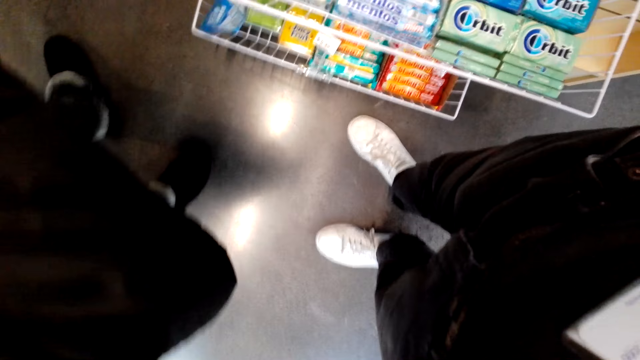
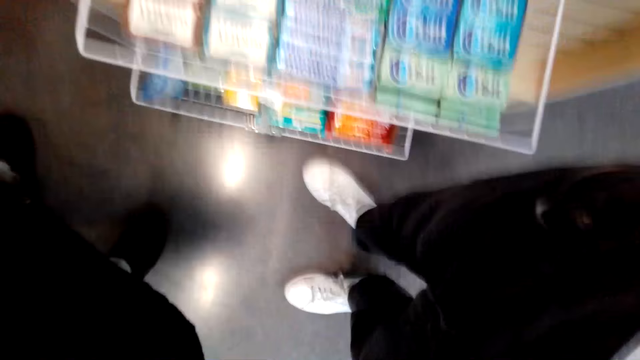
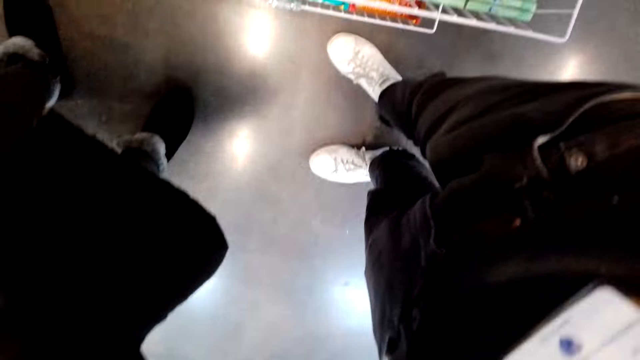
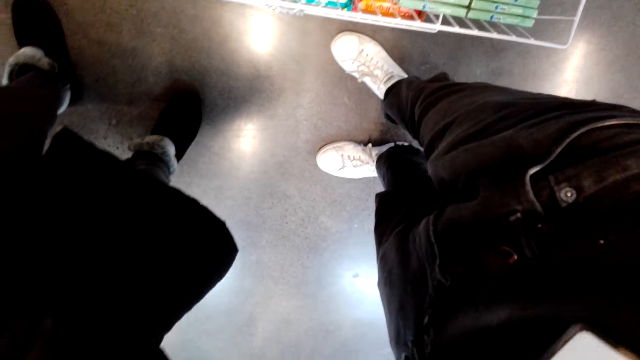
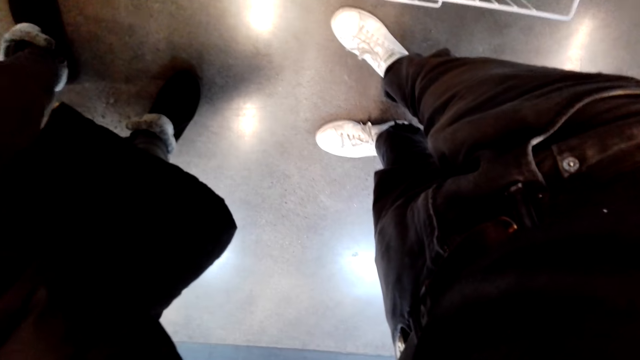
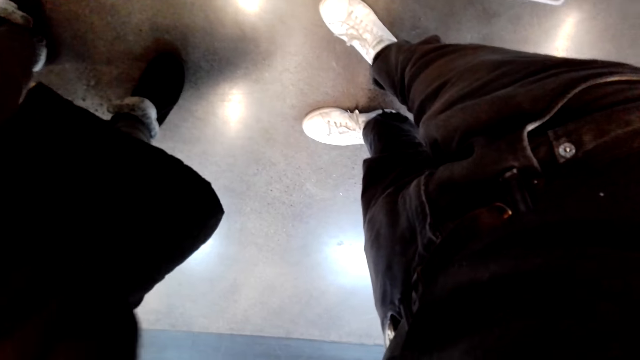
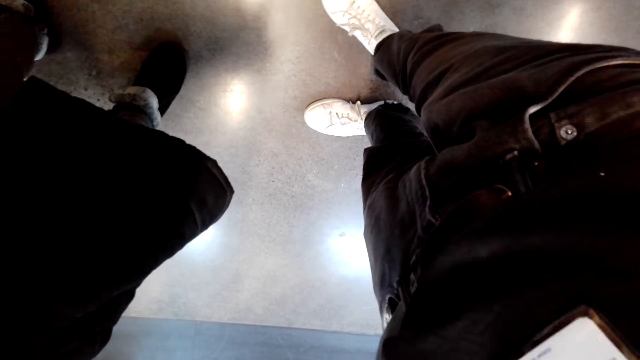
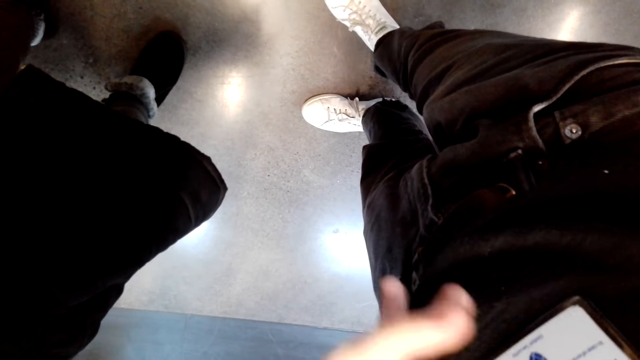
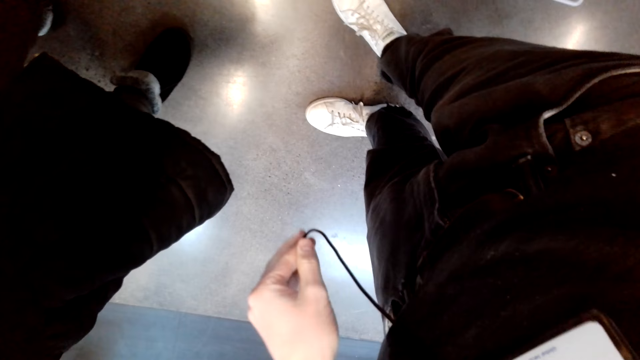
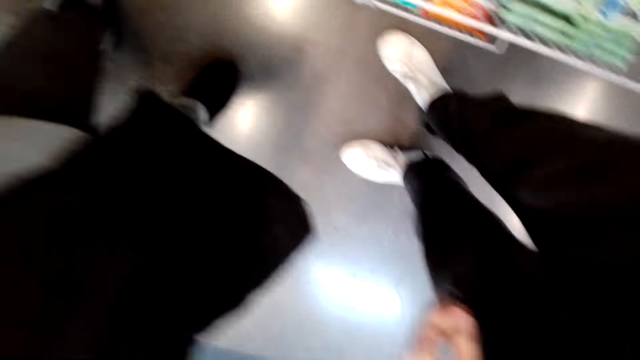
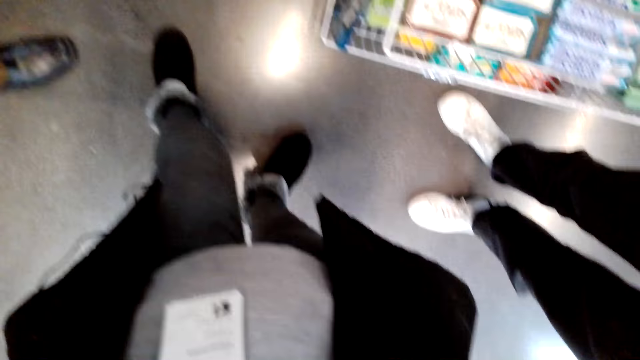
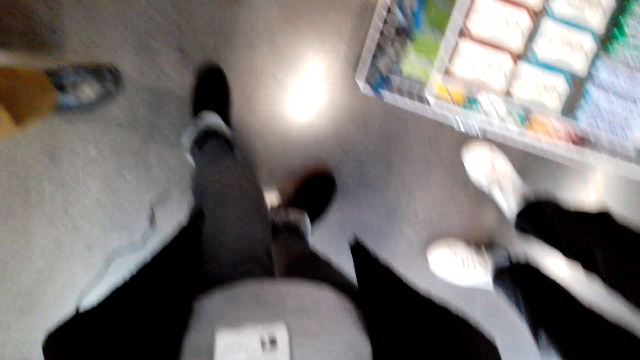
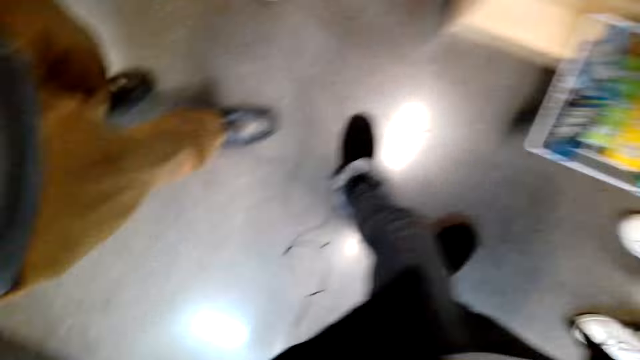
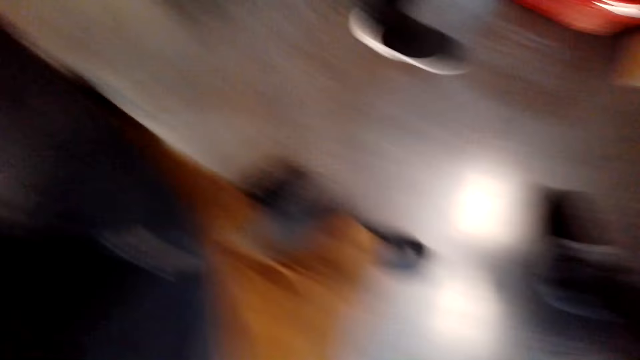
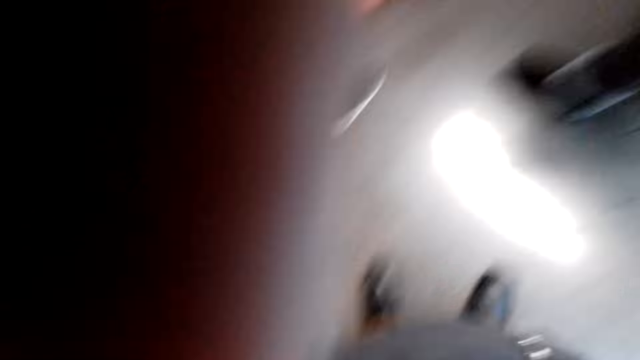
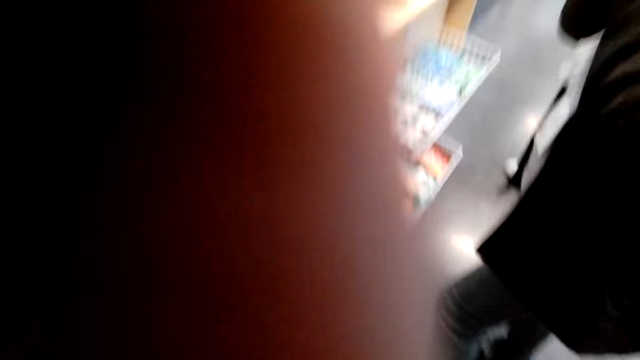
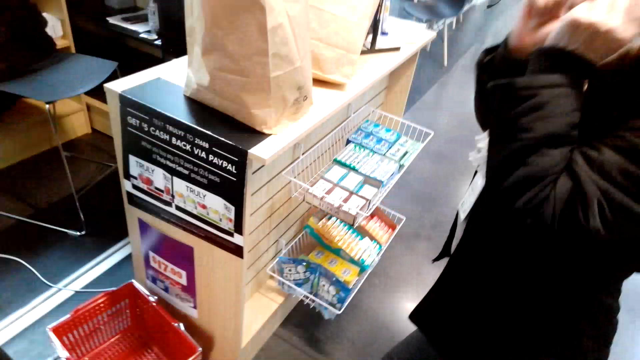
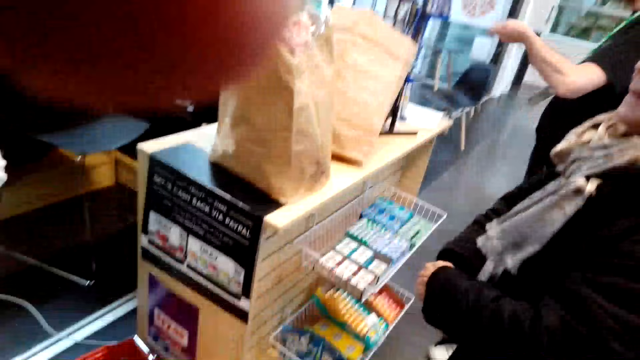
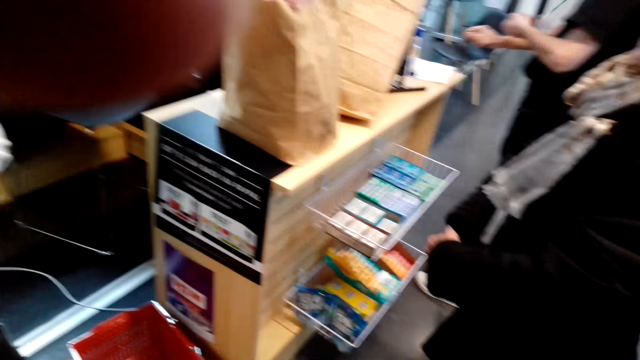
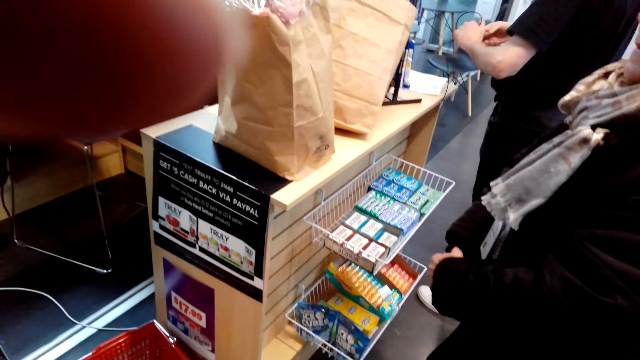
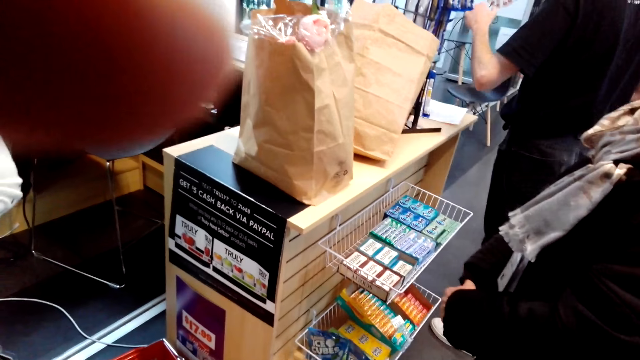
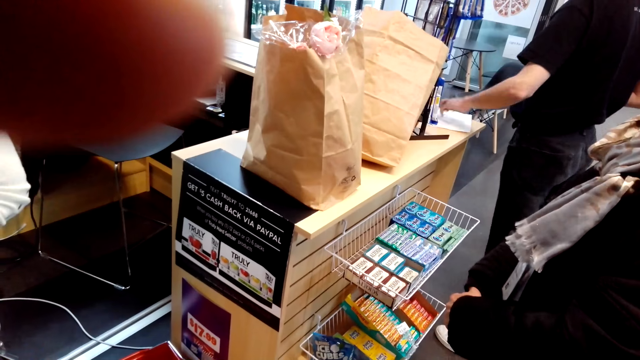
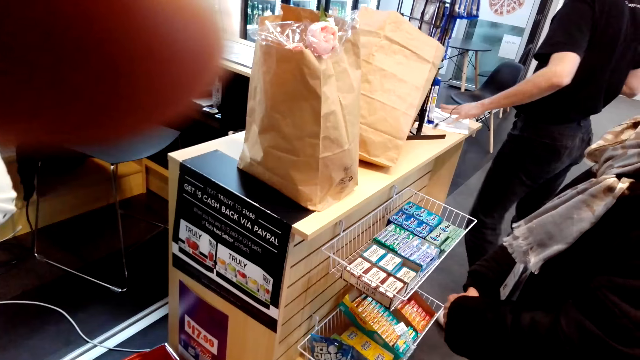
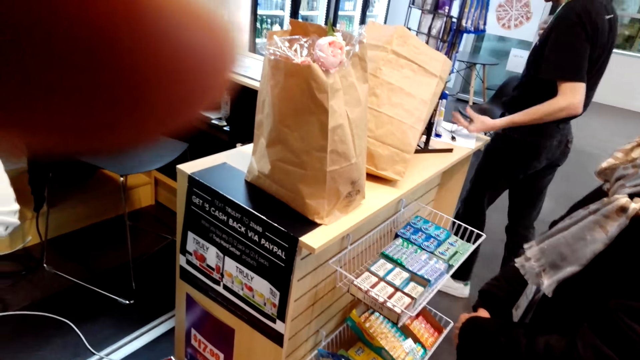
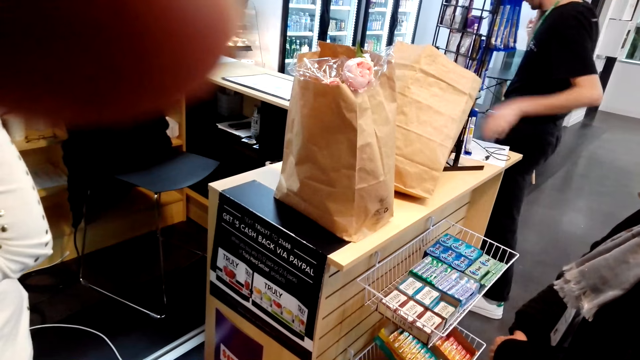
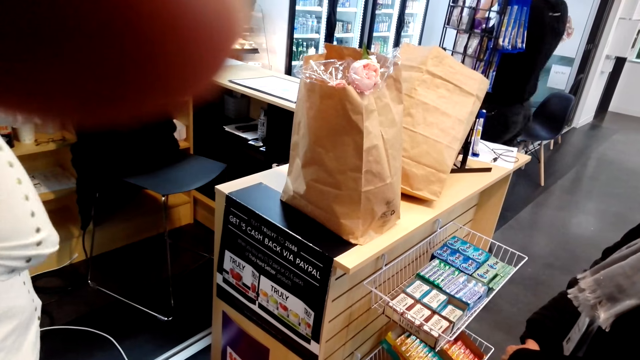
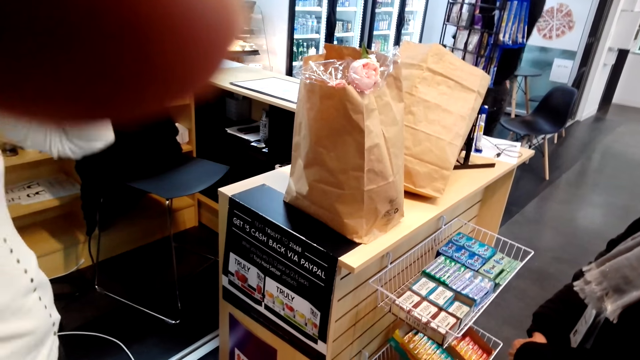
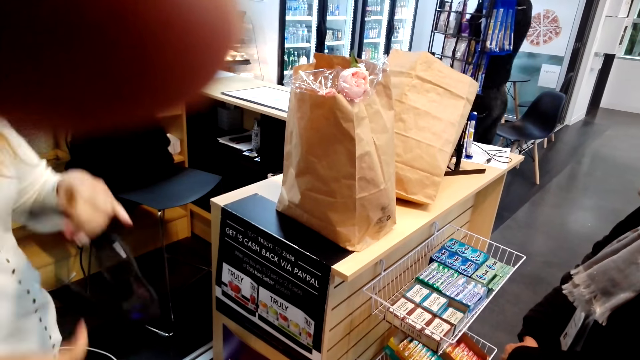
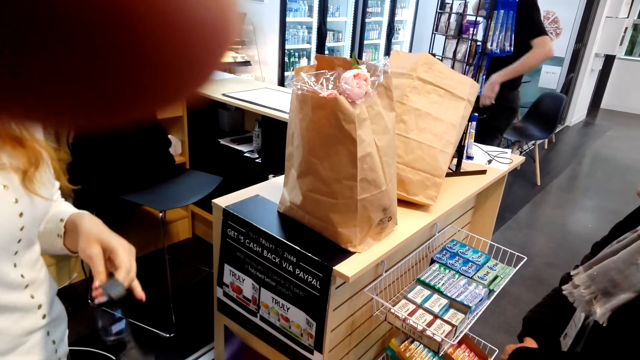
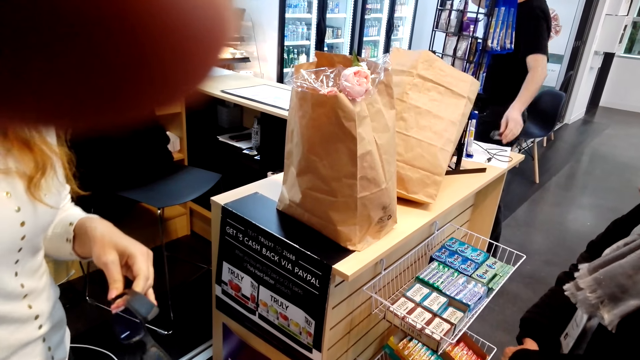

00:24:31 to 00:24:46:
The camera wearer looks at the countertop. A man puts a cable on the countertop. The man walks, walks back, and puts an object on the countertop.
